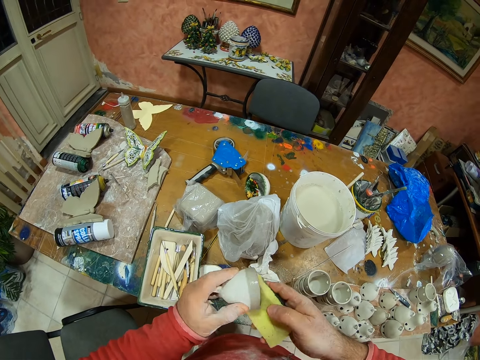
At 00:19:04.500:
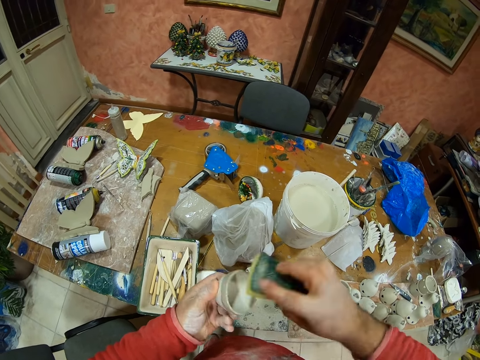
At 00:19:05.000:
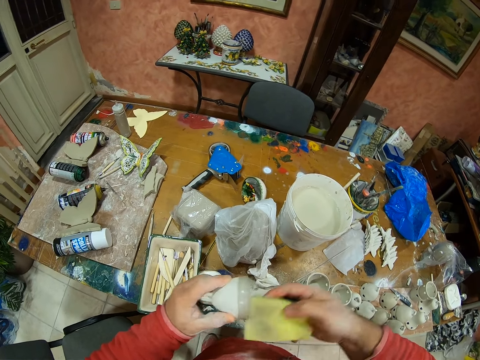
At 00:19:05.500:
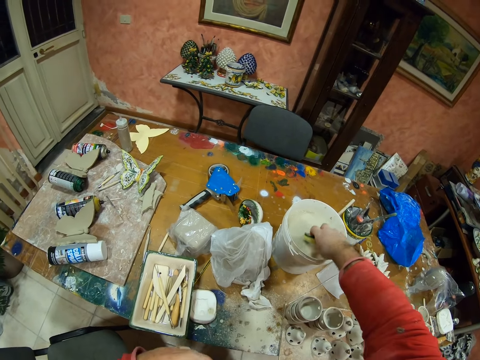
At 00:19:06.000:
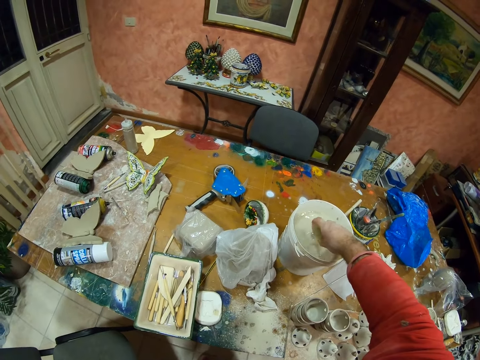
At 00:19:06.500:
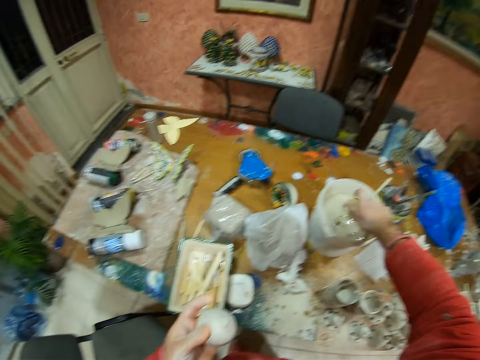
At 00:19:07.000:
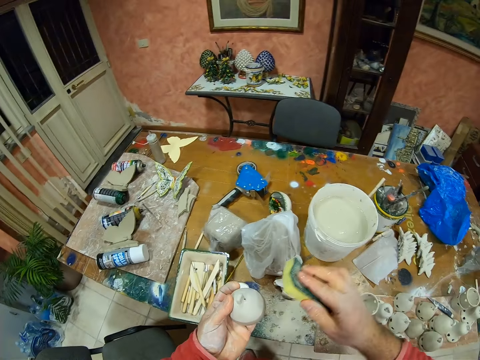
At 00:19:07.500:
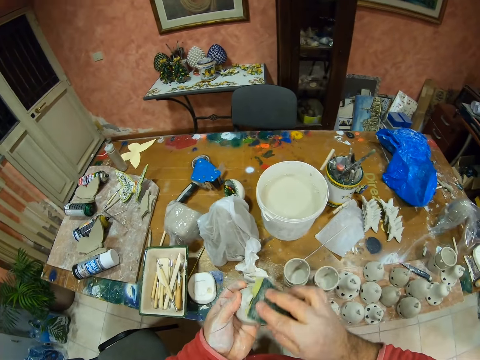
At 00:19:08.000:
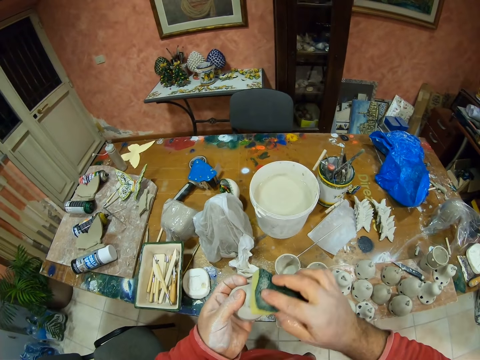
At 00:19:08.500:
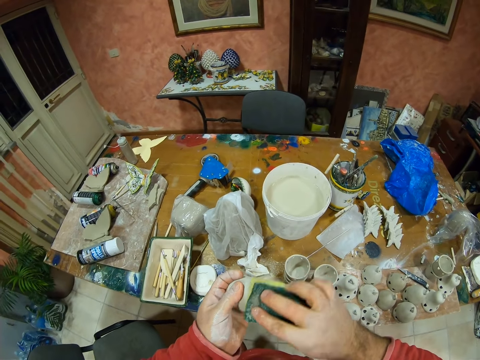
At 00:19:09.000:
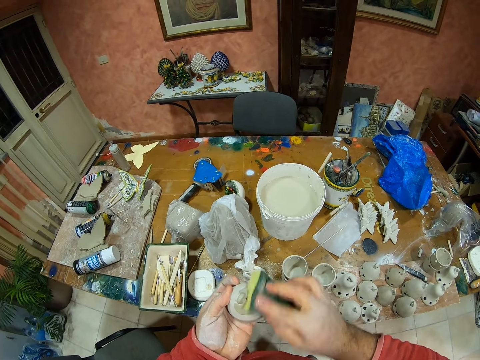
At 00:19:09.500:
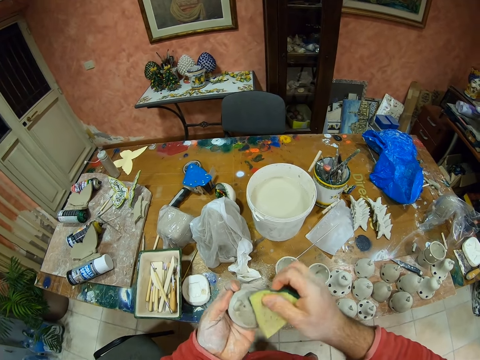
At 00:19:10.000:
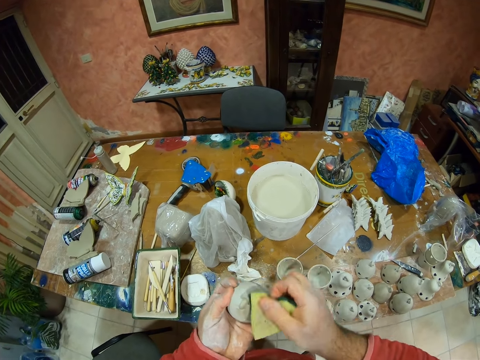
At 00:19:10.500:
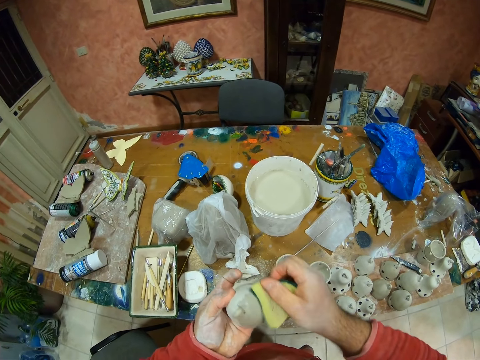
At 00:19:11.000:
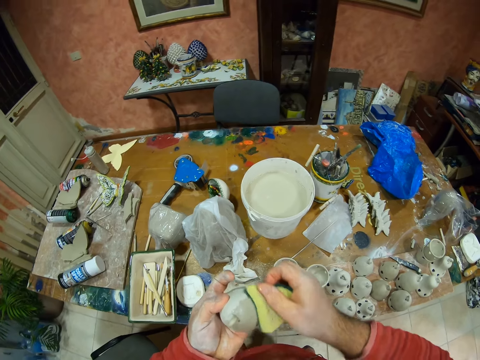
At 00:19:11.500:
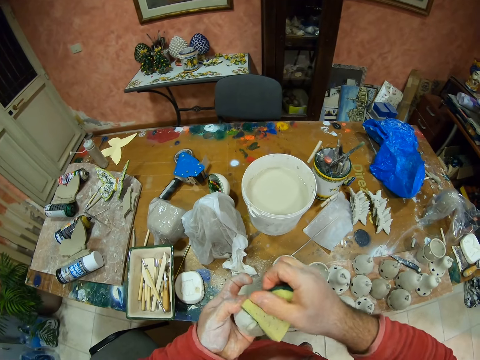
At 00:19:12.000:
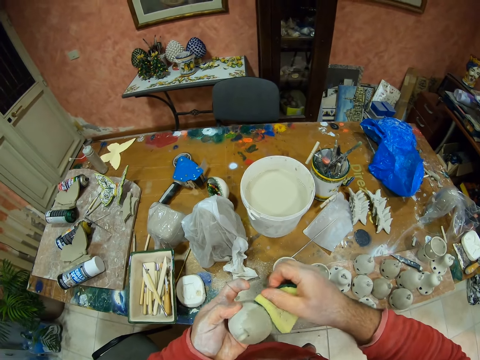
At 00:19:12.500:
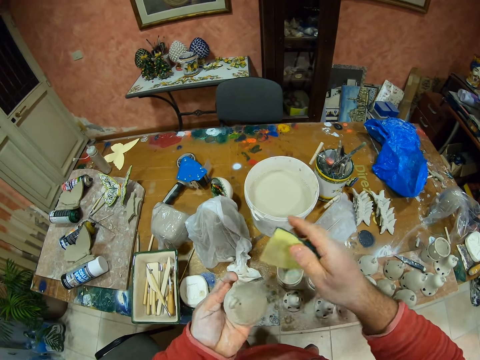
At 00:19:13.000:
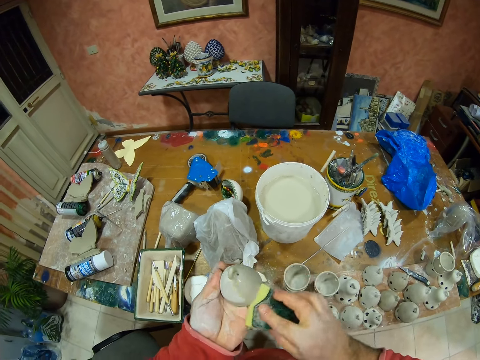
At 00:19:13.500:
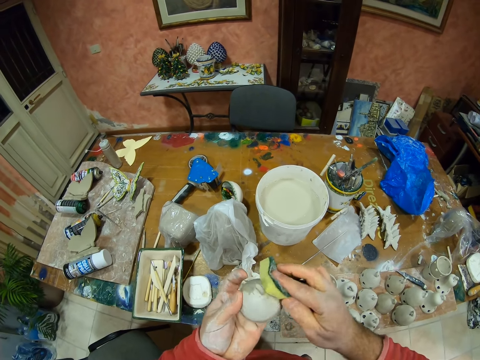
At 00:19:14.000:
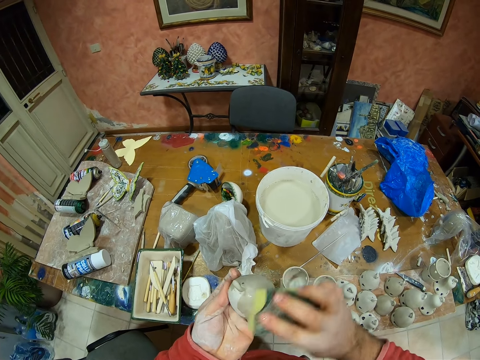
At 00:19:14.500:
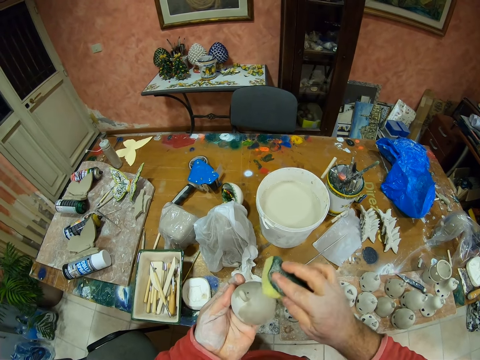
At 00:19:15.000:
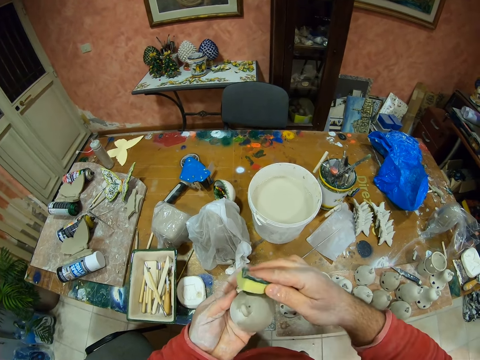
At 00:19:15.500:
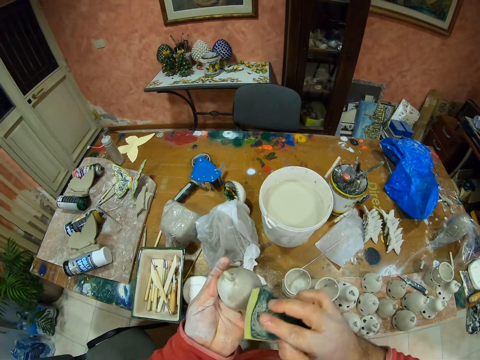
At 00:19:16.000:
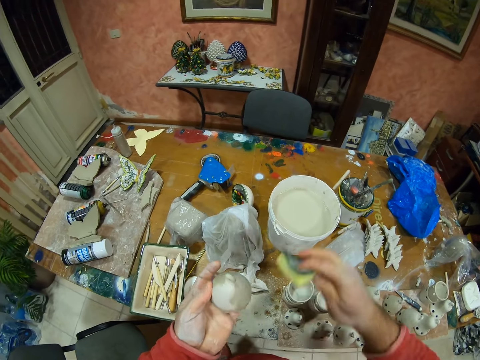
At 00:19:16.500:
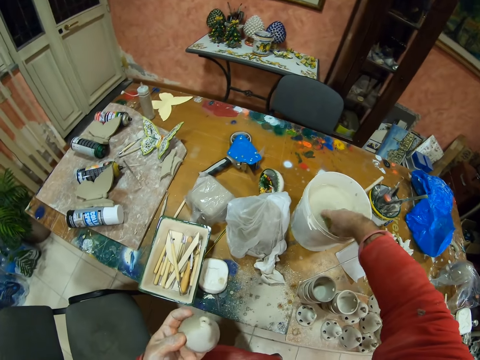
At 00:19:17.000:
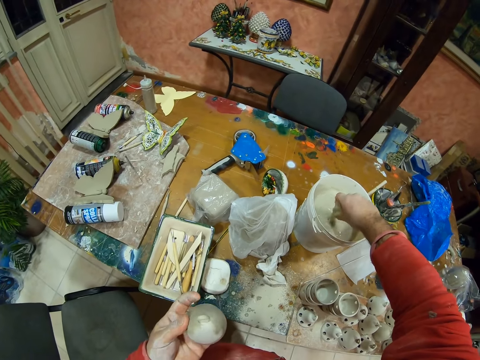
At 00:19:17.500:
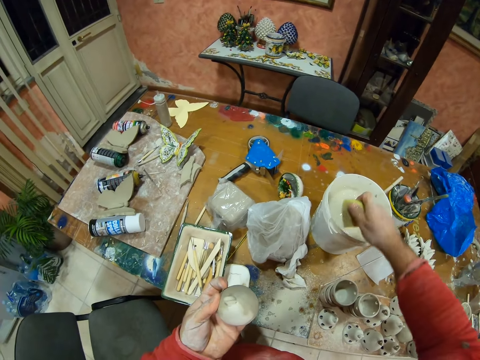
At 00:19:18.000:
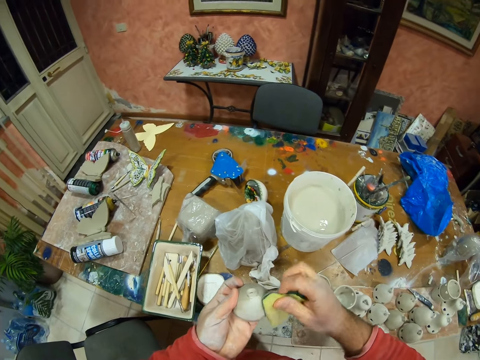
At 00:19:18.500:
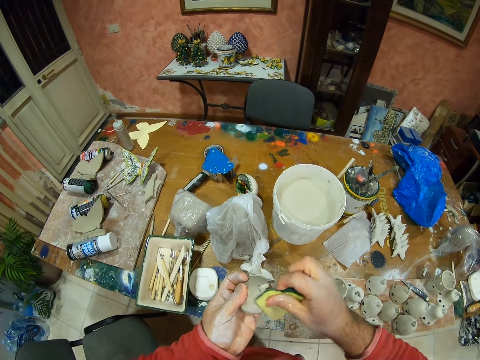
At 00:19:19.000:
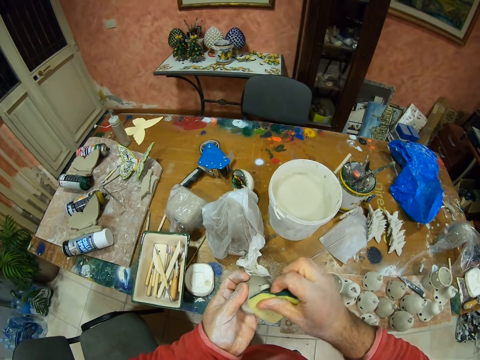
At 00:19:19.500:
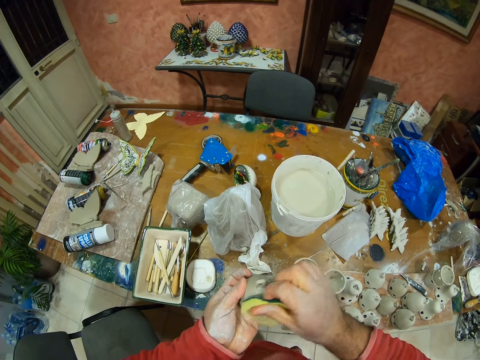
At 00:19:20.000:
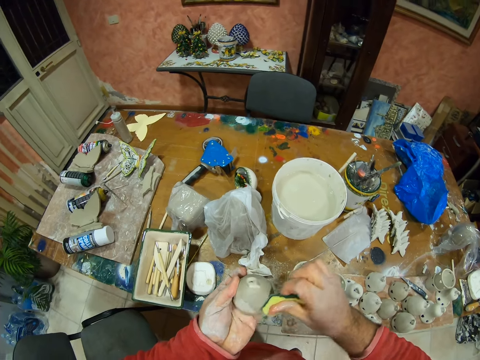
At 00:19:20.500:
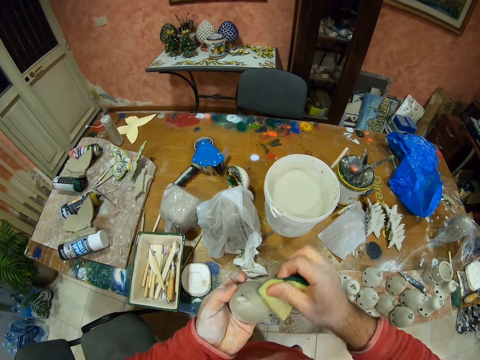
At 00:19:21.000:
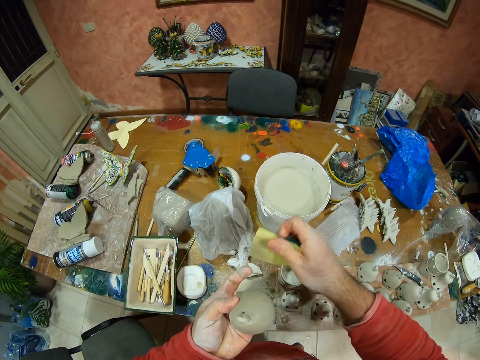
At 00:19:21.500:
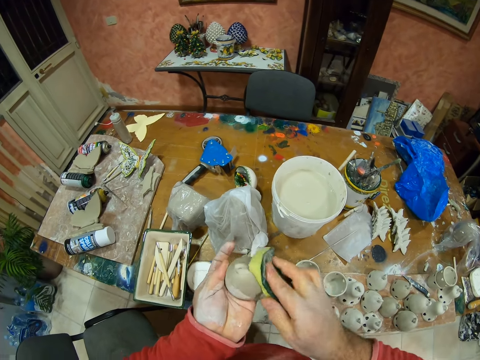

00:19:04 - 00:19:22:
The camera wearer dips the sponge on the water bucket. They squeeze water from the sponge in the bucket. They wipe something with the sponge. They dip the sponge on the water bucket. They squeeze water from the sponge. They wipe something with the sponge.

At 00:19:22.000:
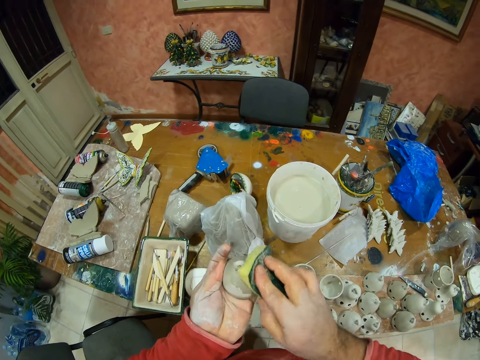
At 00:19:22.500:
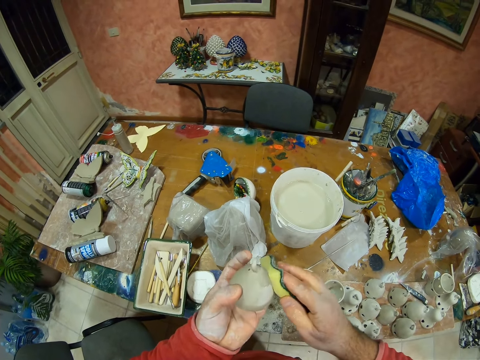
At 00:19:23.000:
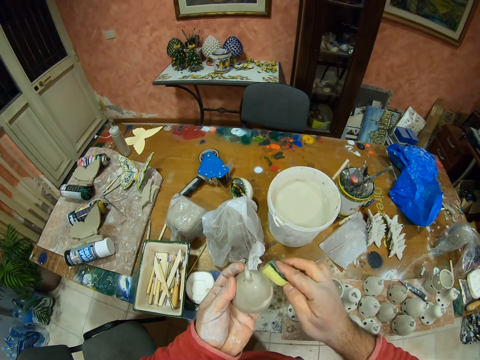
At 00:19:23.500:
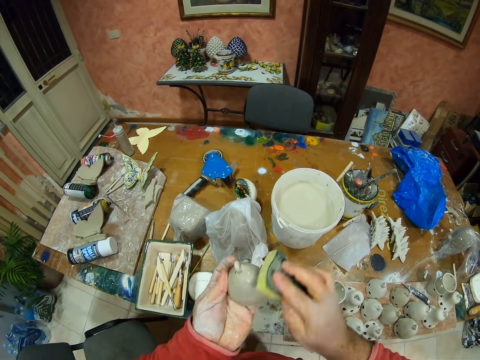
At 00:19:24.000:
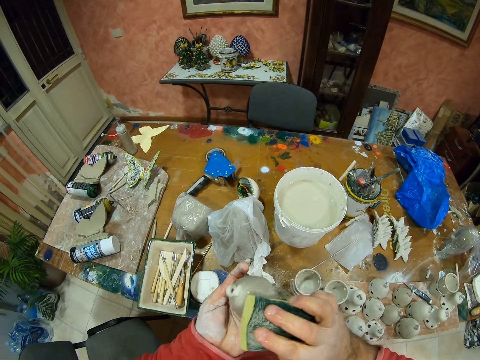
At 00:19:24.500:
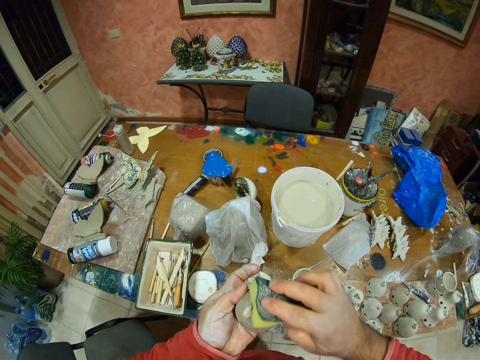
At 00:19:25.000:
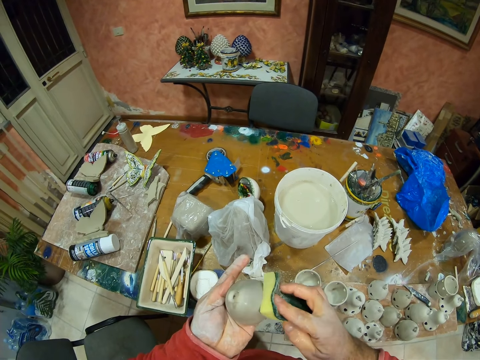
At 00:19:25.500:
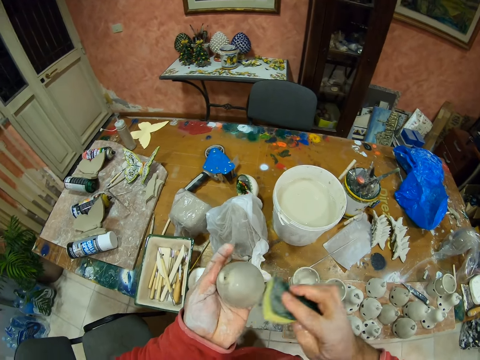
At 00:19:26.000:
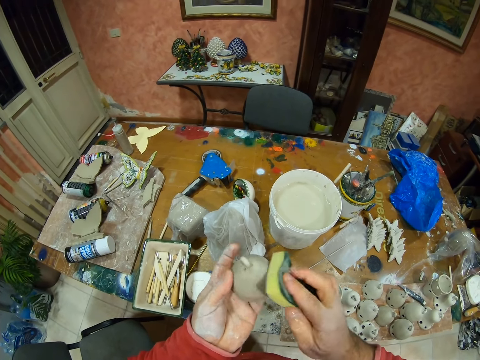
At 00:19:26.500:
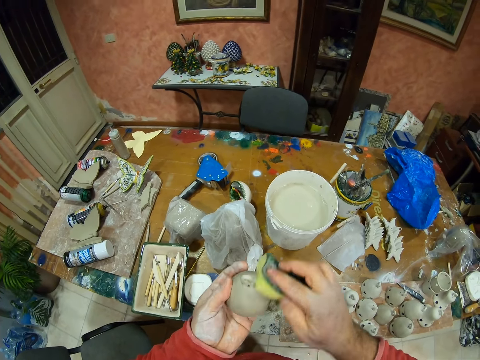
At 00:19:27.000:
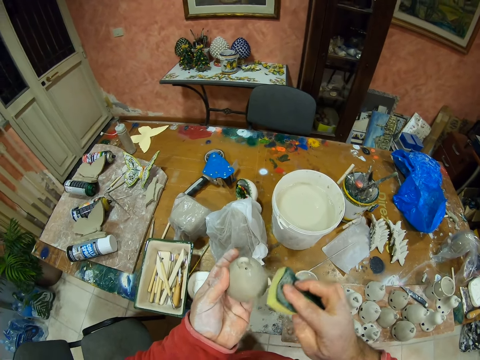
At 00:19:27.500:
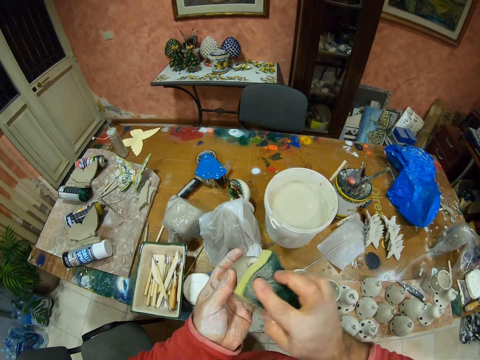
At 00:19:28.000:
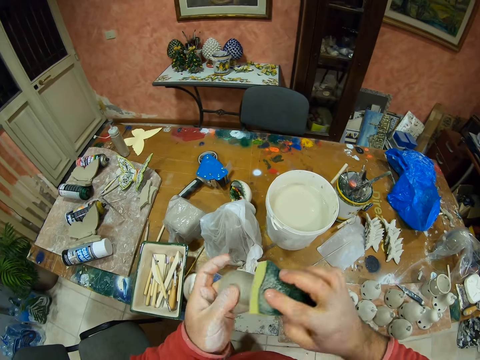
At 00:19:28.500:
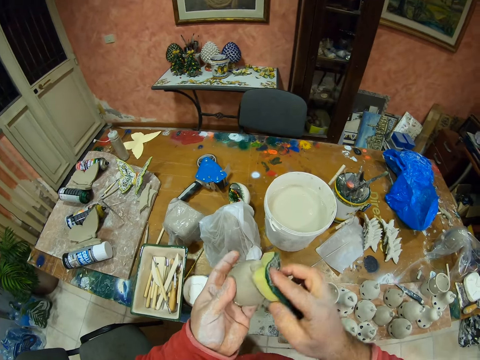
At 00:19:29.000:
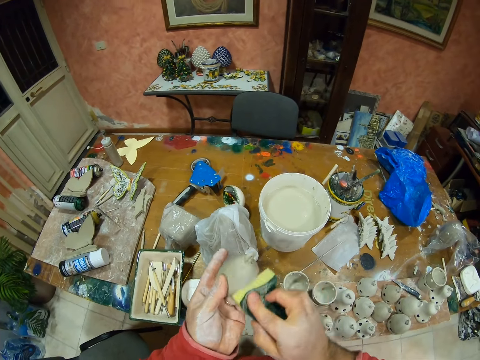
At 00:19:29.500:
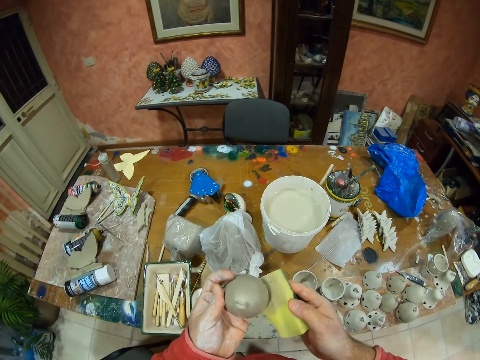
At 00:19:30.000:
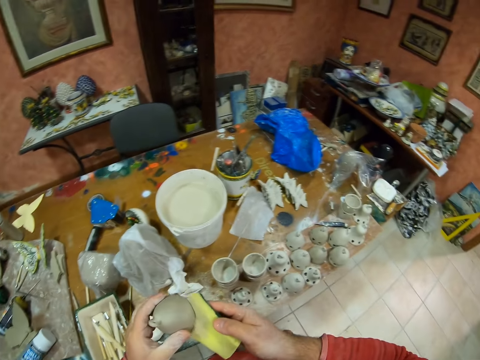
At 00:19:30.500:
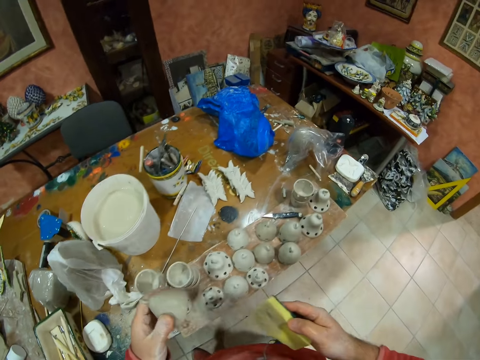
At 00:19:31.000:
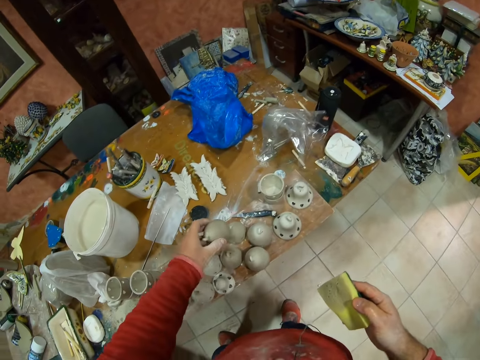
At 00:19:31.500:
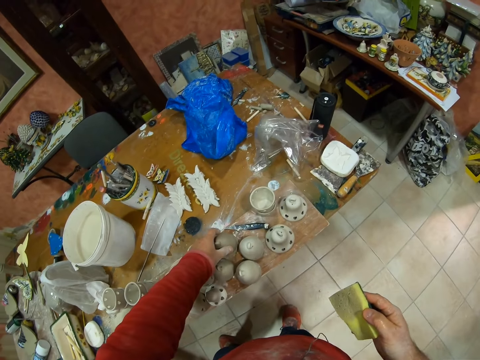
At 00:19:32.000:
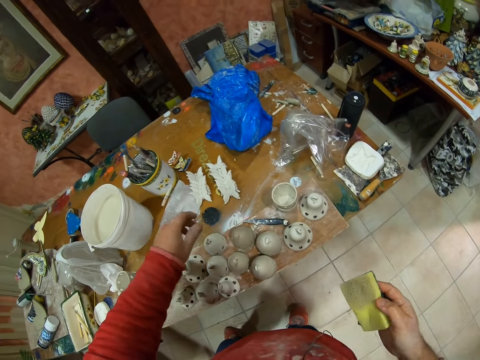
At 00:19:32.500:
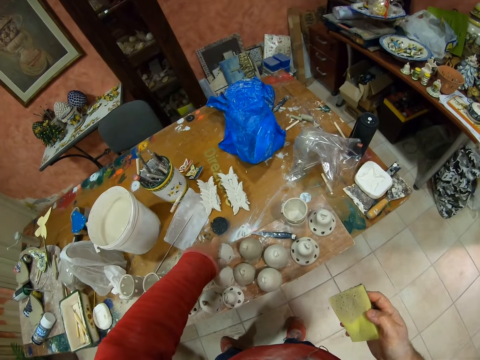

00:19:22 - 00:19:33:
The camera wearer puts something on the table.
